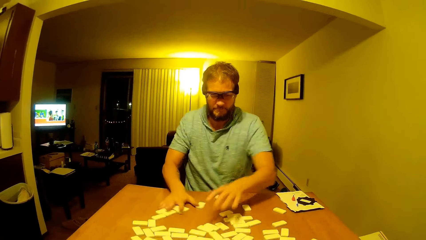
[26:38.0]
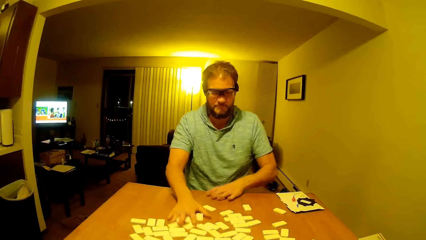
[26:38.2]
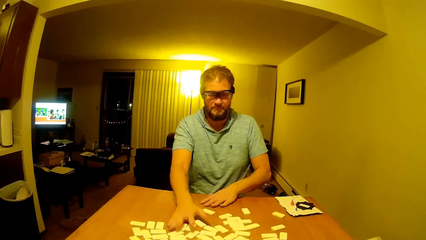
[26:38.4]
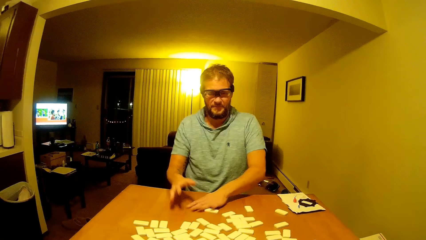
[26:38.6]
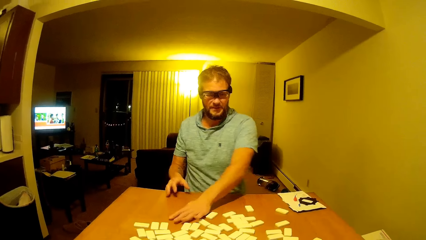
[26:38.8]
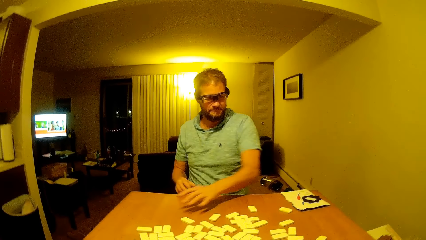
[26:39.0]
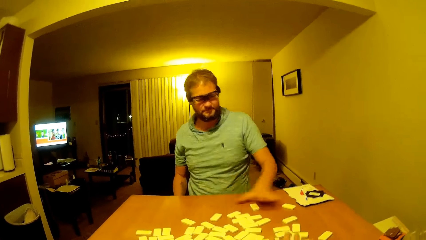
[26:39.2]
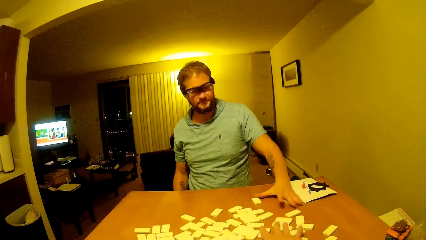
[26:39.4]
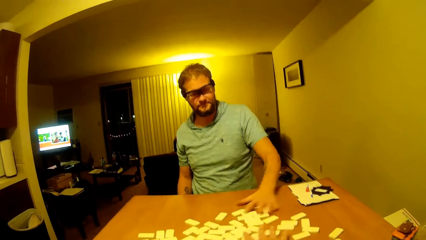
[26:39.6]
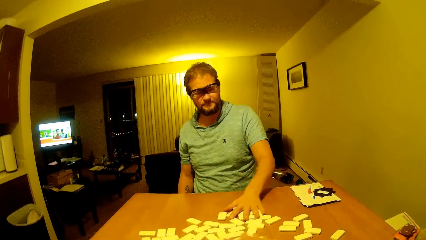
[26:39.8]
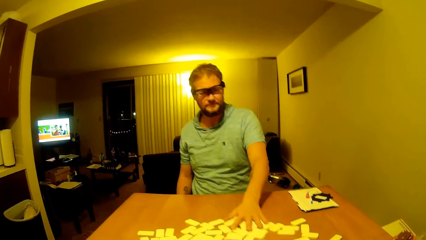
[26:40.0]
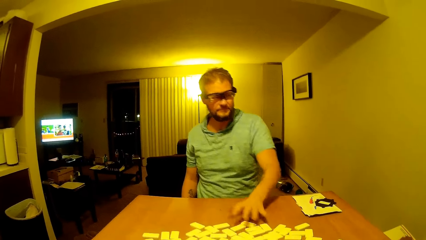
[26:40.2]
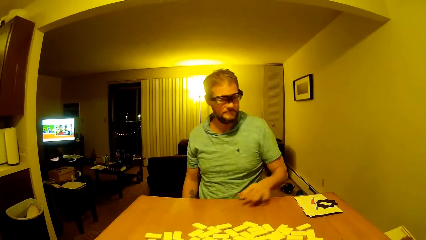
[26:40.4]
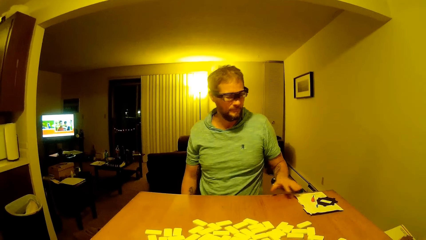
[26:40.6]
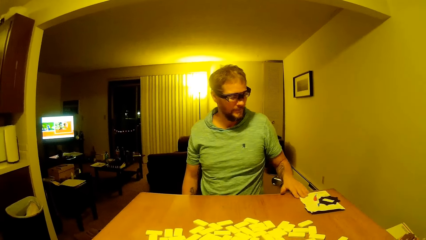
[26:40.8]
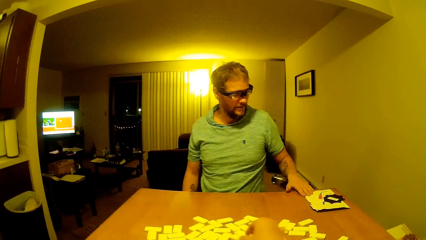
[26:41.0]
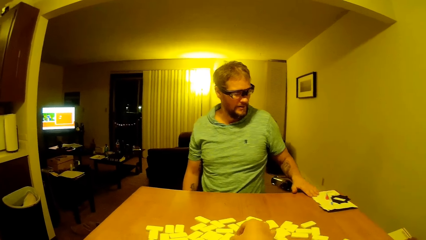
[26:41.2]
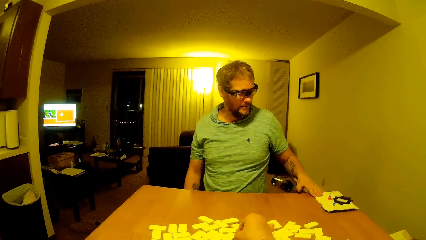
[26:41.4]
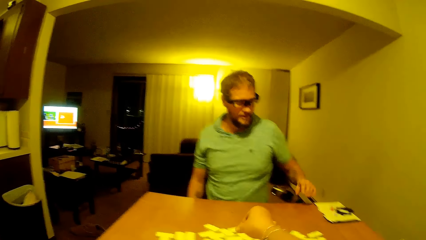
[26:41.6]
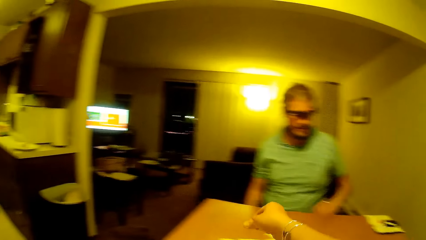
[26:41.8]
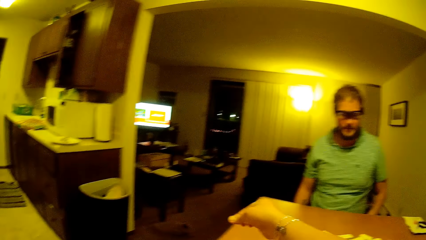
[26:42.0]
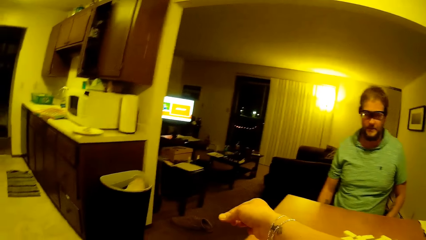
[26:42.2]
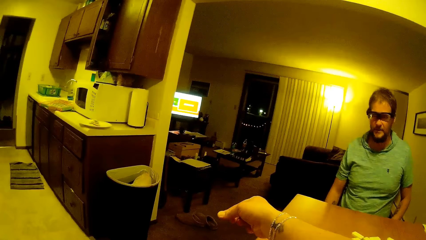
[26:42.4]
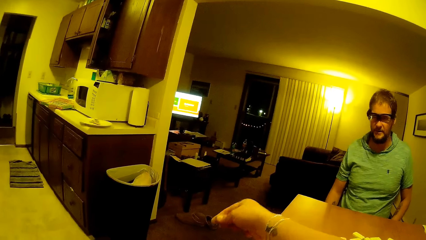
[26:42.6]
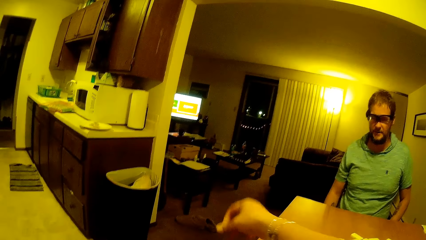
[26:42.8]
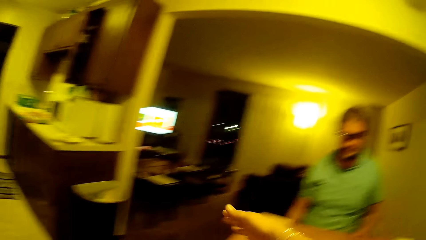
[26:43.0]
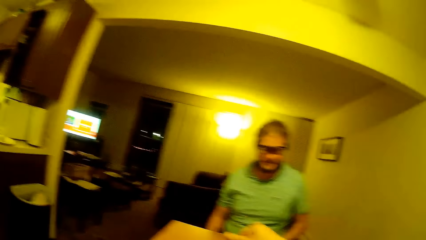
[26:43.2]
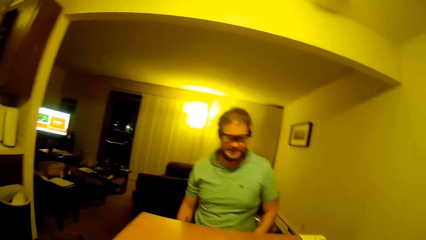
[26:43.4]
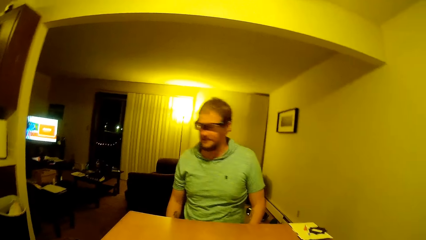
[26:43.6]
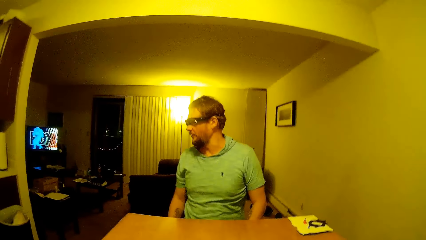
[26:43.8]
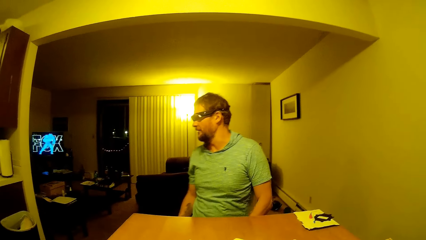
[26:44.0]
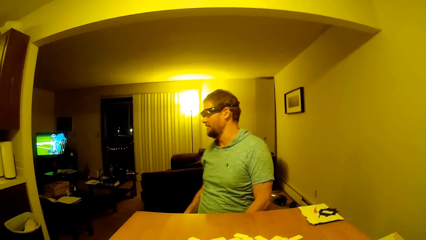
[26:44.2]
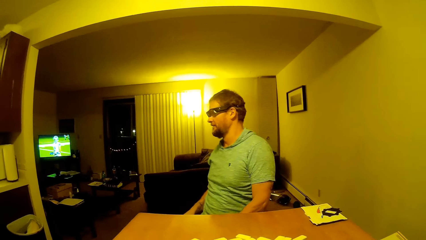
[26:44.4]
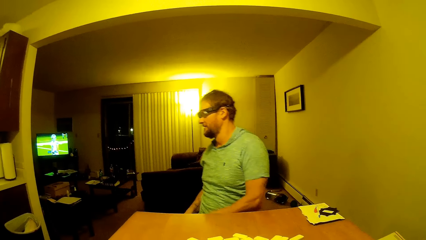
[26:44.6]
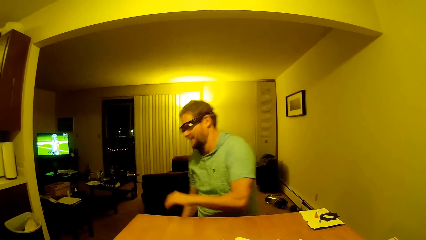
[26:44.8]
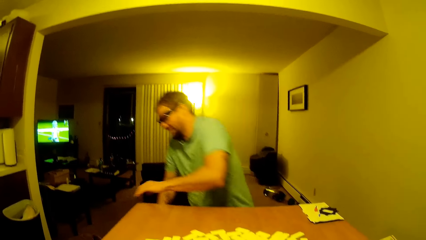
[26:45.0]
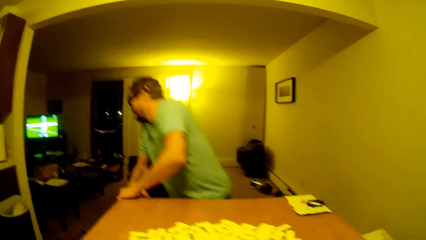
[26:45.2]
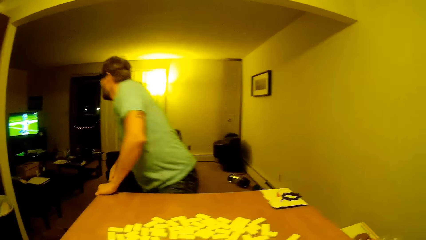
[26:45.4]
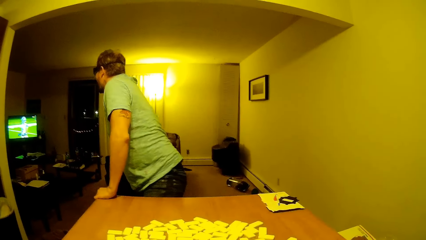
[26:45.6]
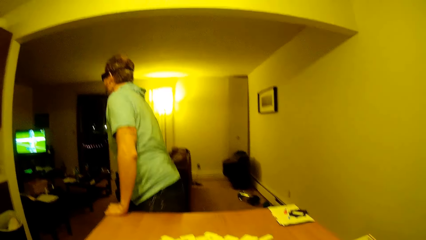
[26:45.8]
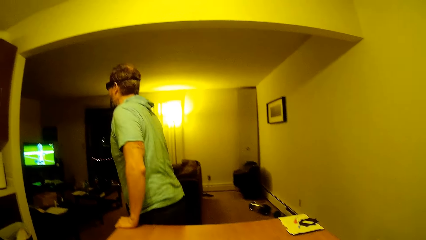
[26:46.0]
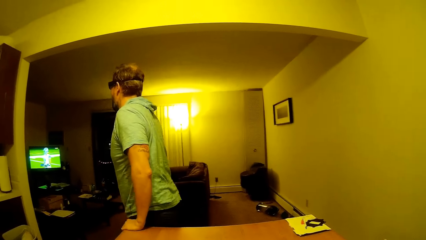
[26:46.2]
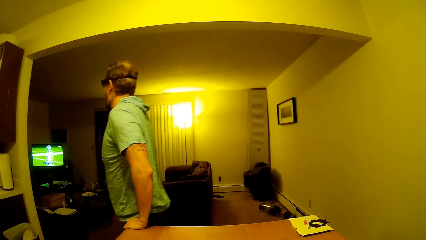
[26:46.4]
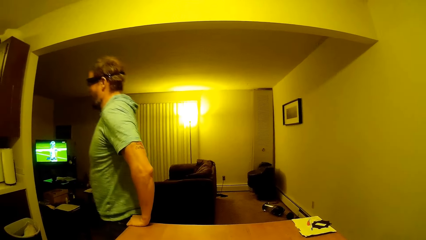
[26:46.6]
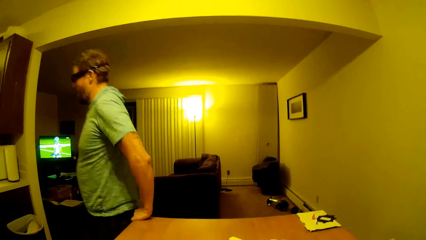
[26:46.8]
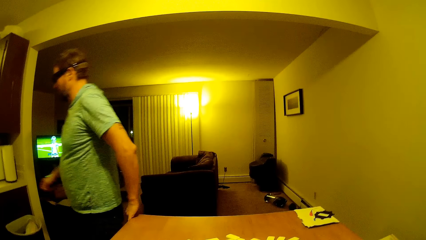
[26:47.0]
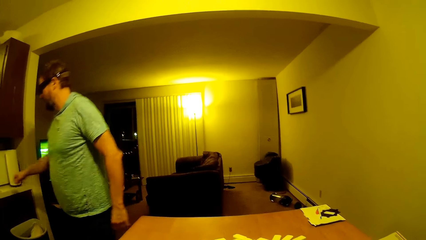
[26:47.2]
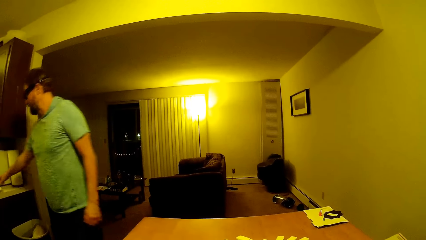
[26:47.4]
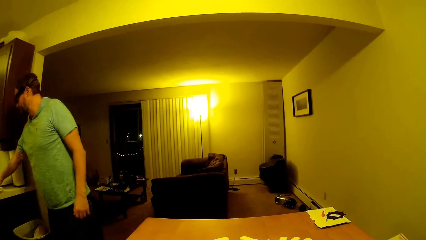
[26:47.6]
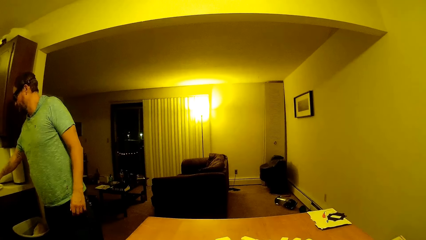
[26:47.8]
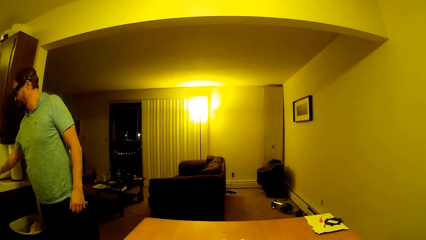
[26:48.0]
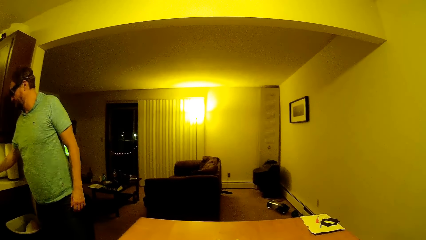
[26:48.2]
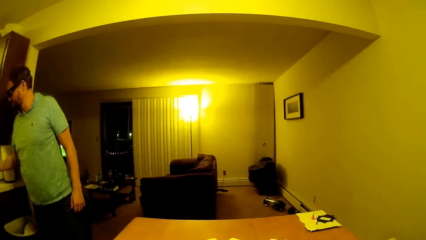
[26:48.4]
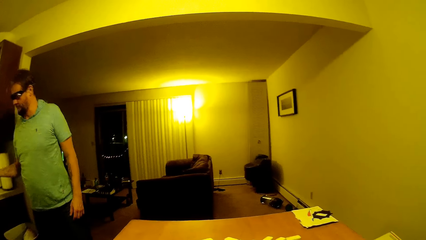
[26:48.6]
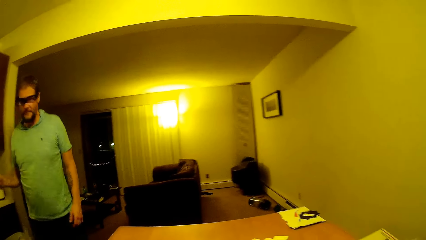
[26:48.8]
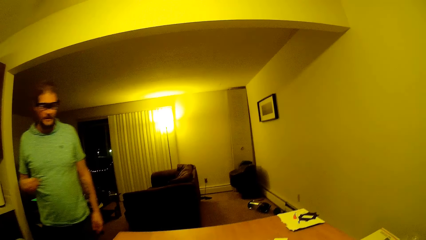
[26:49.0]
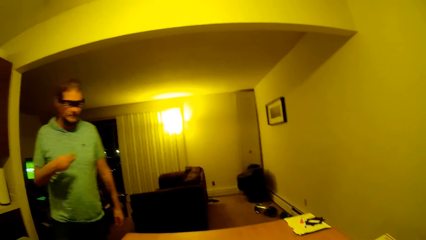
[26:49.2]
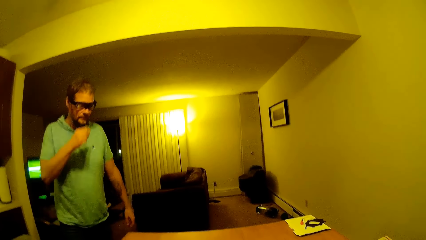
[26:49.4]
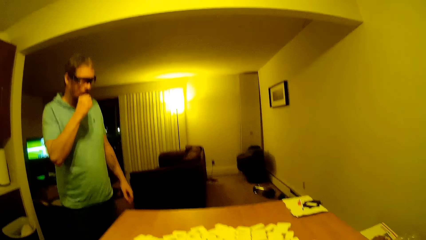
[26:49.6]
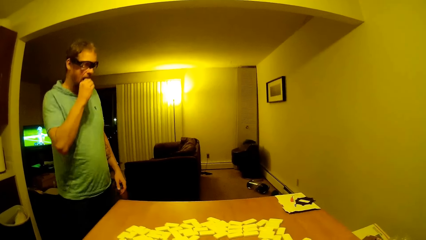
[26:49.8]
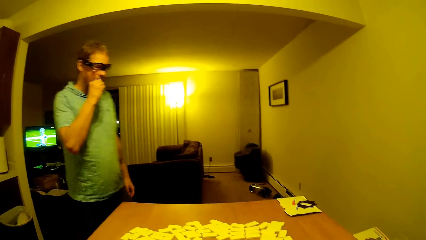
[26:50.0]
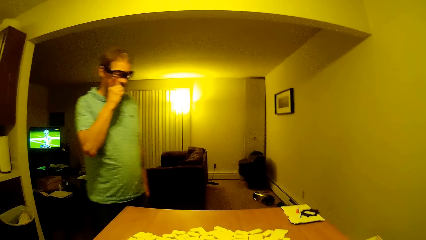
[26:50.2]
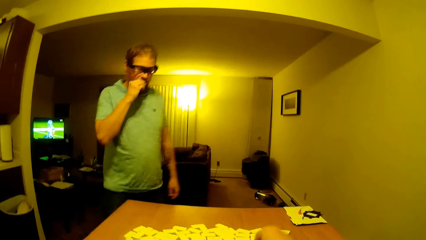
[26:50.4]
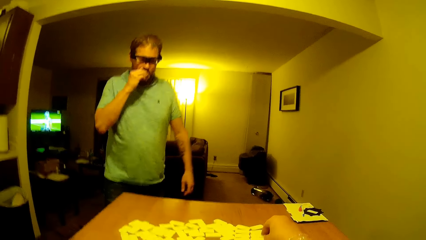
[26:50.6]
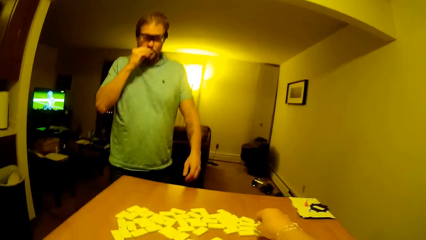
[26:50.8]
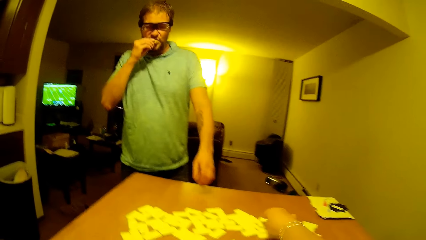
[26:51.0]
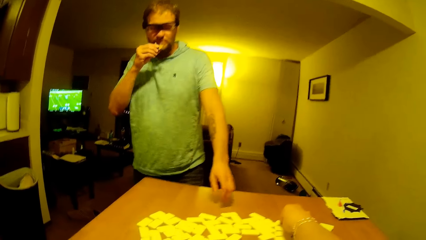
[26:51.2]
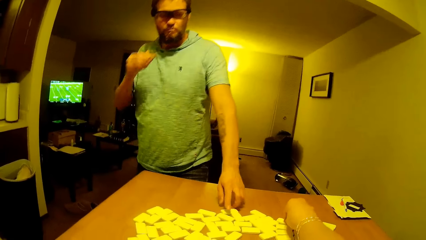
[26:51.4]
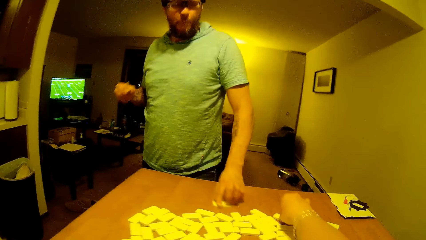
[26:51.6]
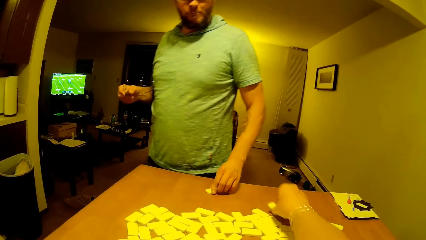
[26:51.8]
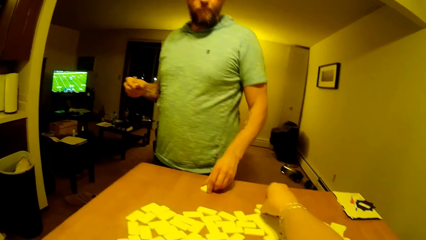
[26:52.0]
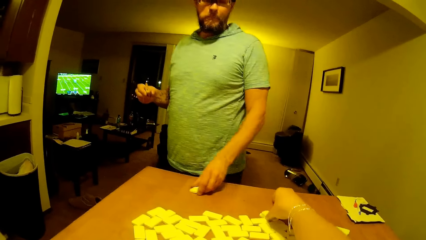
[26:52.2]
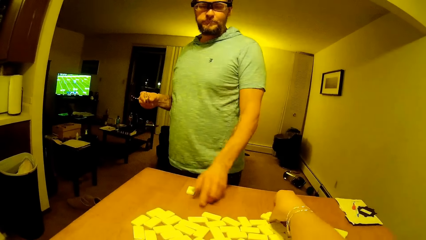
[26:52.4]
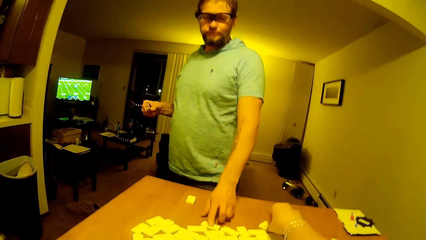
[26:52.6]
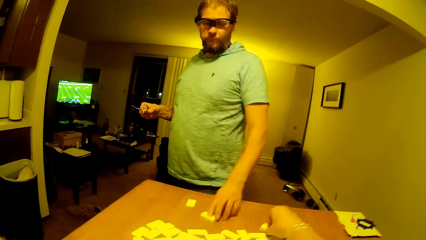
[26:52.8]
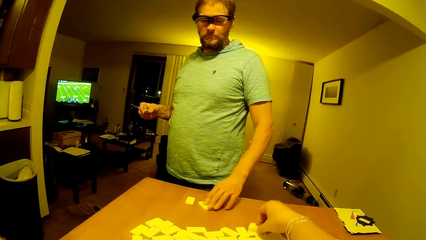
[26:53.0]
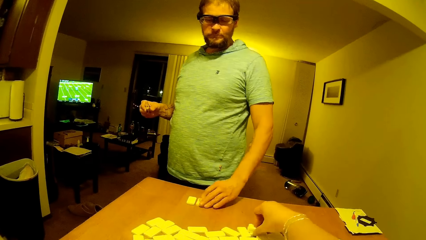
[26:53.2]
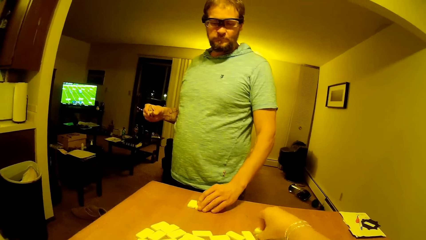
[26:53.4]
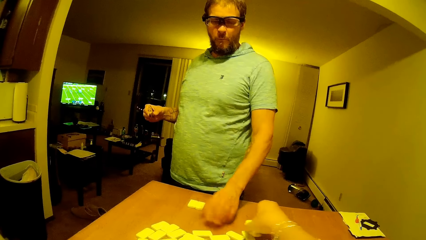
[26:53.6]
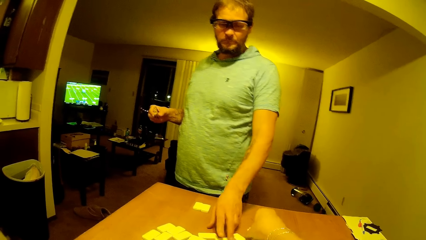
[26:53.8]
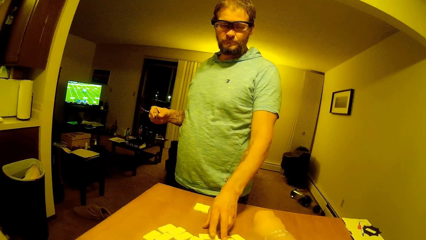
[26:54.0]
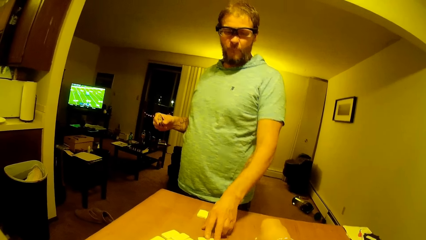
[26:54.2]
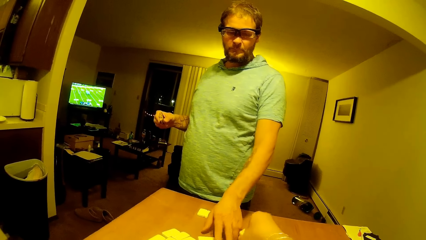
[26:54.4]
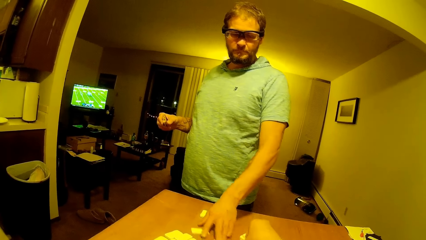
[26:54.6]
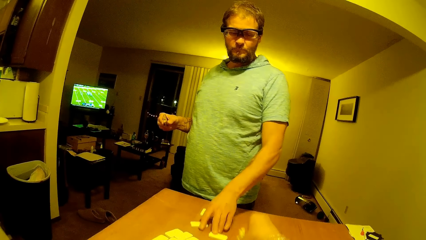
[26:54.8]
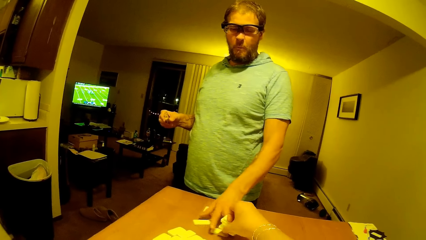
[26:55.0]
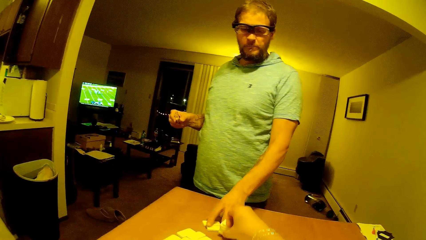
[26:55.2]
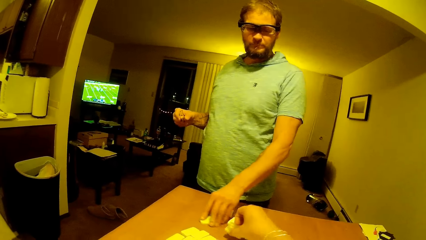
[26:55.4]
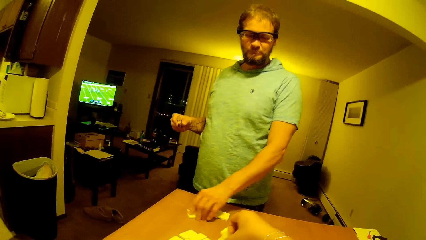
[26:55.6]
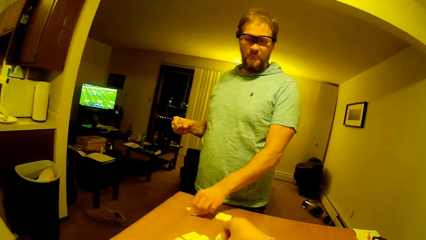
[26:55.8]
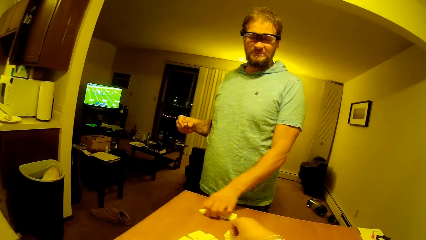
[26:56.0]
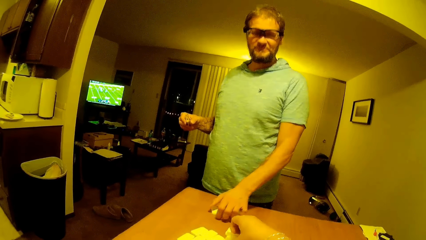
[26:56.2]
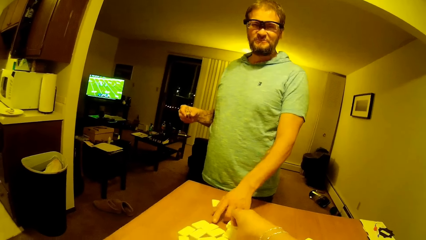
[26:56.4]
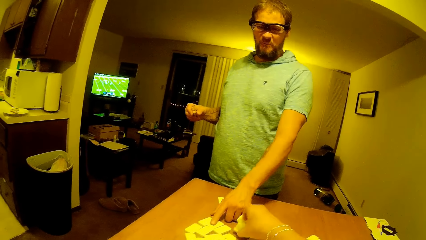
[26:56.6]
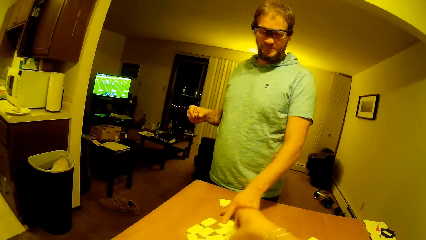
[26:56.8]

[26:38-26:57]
A man puts one hand down and mixes the dice. The man drags the book aside on the table. The camera wearer picks up something. The man puts hand down. The camera wearer wipes the fingers. The man turns aside. The man stands up in the room and holds one hand on the table. The man walks in the room. The man picks the snack from the plate. The man walks towards the plate. The man bites the snack on his hand. The man drags the pai gow tile on the table. The camera wearer arranges the dice. They pick the pai gow tiles from the table.
